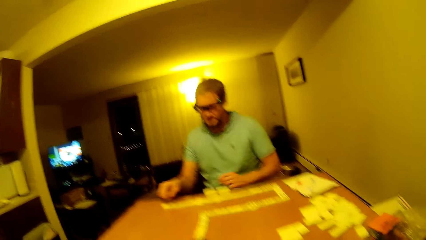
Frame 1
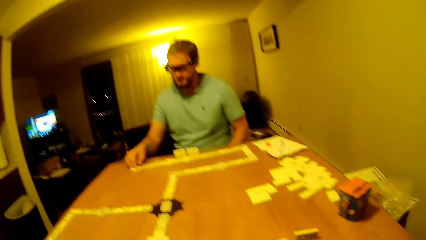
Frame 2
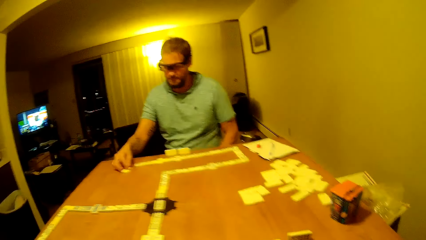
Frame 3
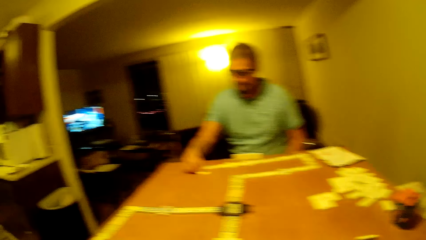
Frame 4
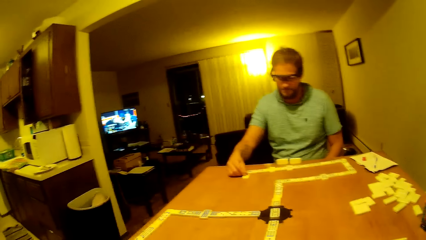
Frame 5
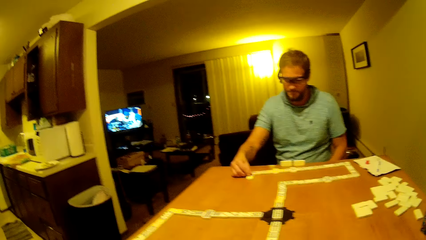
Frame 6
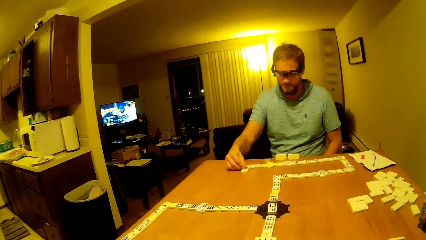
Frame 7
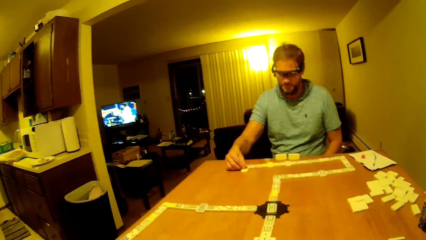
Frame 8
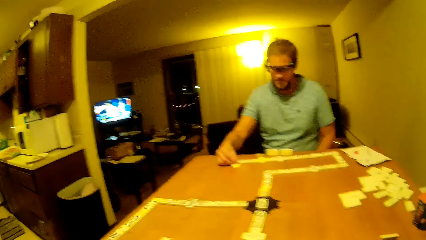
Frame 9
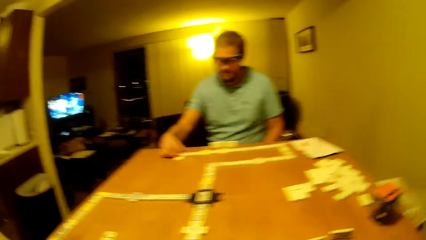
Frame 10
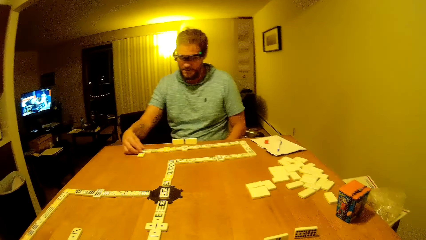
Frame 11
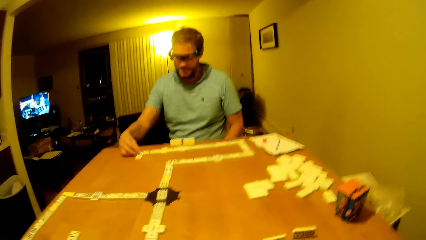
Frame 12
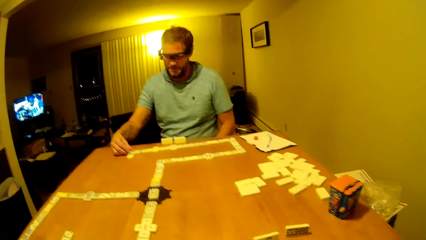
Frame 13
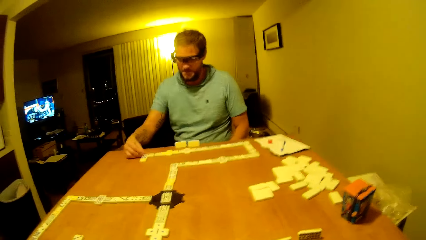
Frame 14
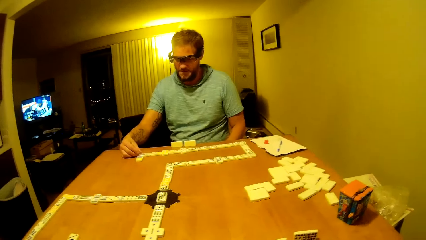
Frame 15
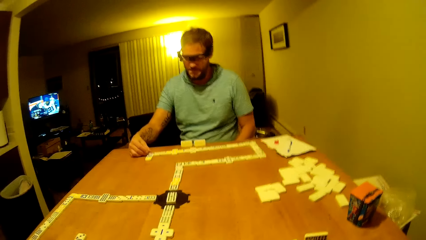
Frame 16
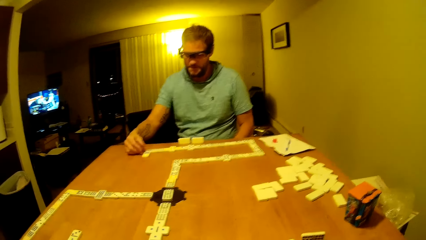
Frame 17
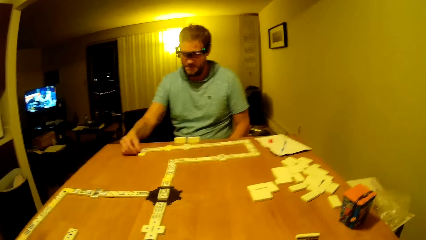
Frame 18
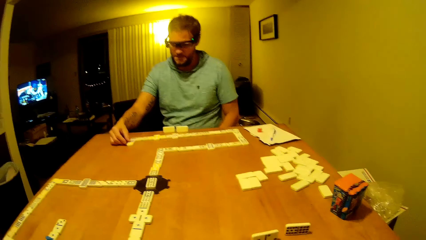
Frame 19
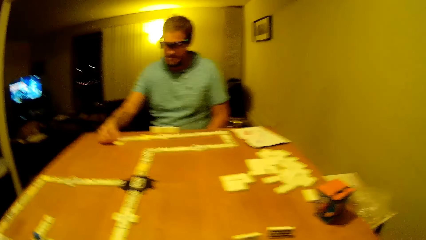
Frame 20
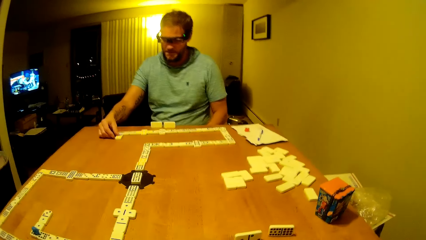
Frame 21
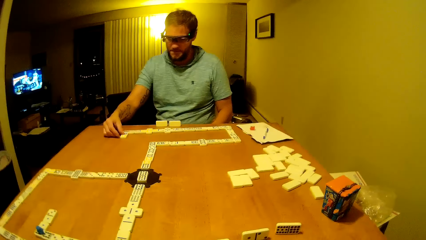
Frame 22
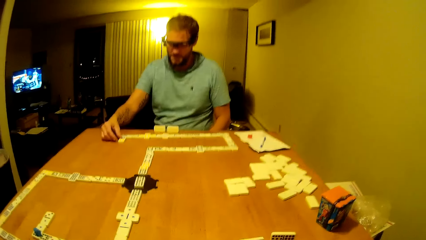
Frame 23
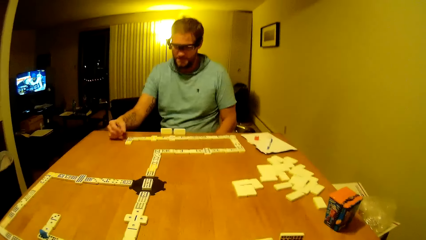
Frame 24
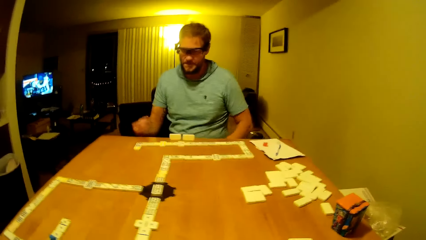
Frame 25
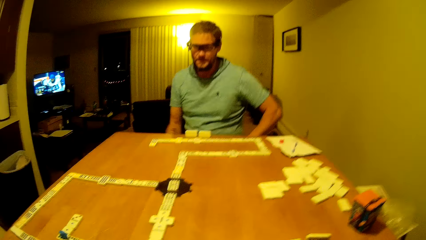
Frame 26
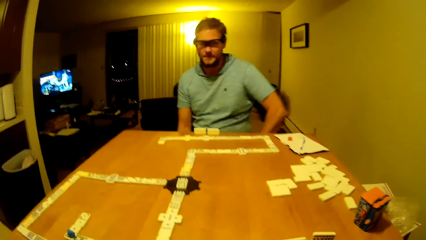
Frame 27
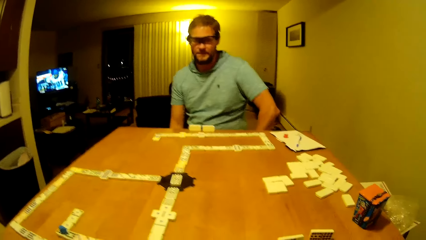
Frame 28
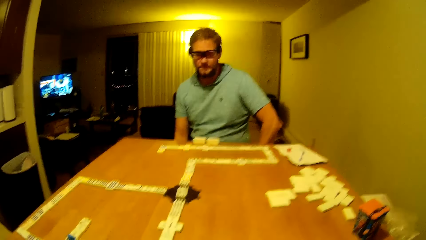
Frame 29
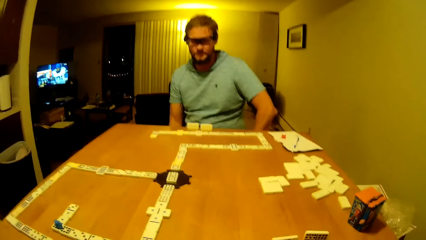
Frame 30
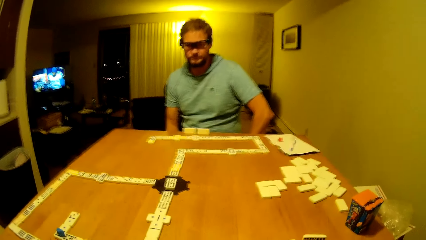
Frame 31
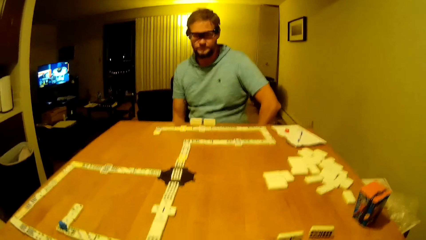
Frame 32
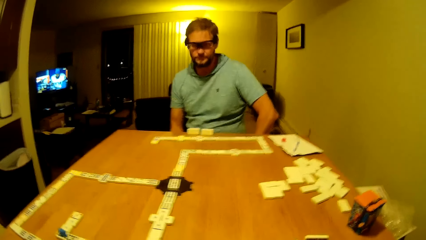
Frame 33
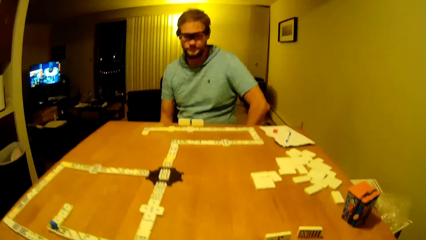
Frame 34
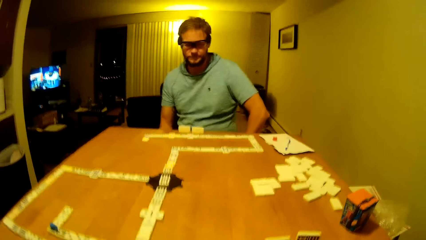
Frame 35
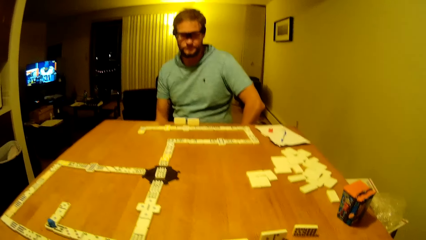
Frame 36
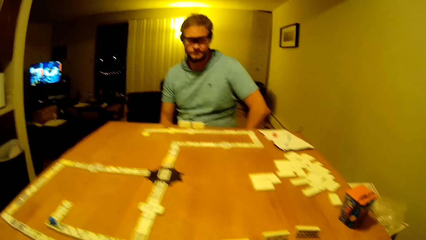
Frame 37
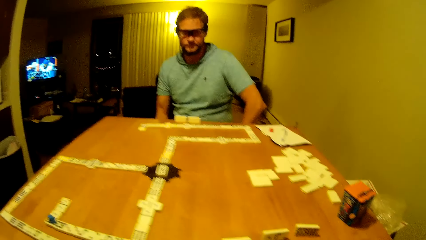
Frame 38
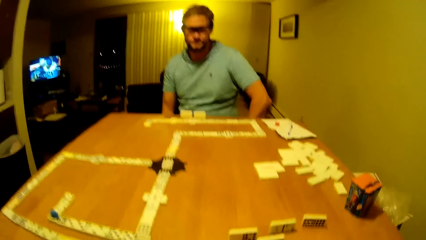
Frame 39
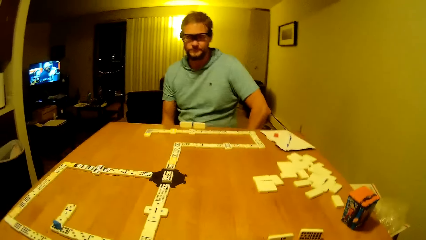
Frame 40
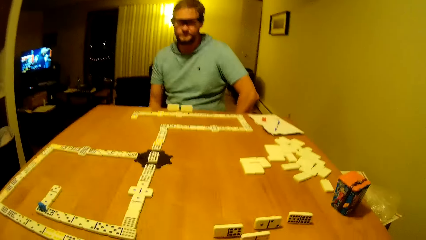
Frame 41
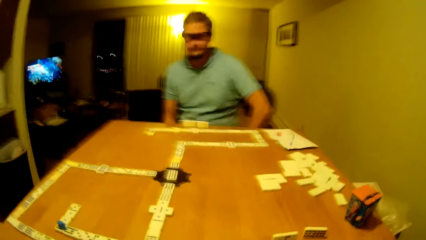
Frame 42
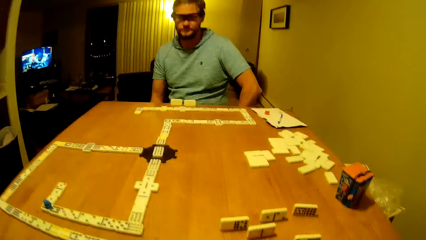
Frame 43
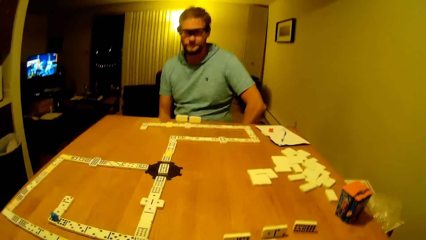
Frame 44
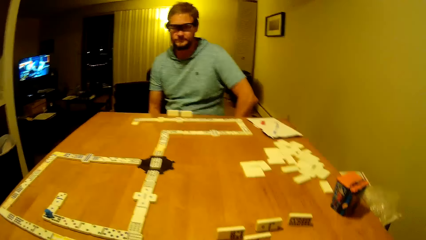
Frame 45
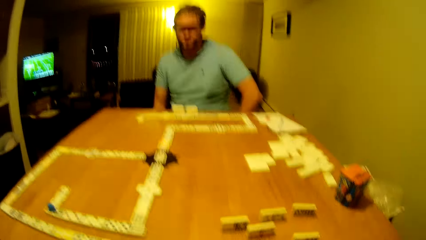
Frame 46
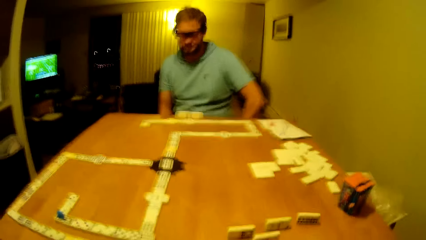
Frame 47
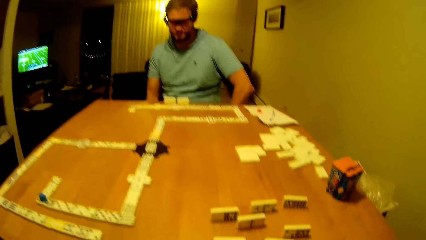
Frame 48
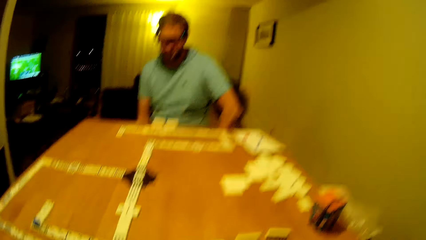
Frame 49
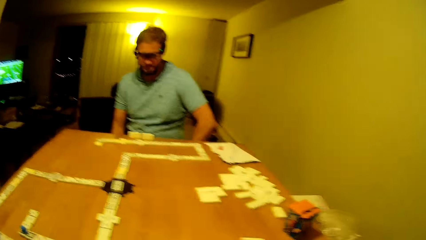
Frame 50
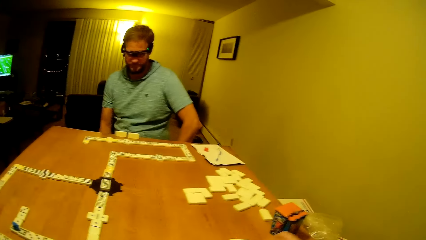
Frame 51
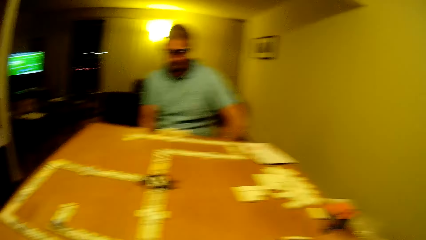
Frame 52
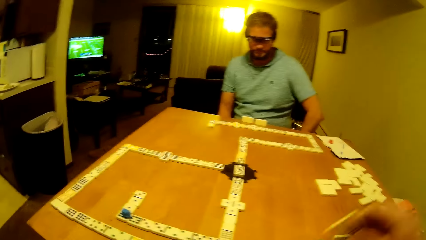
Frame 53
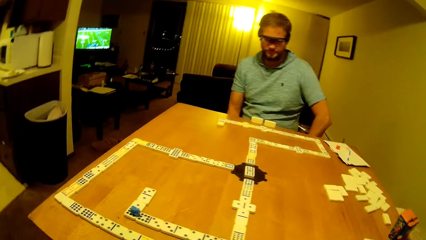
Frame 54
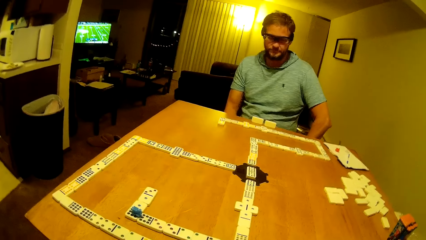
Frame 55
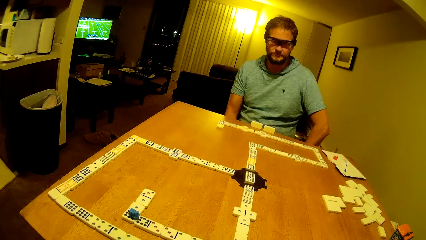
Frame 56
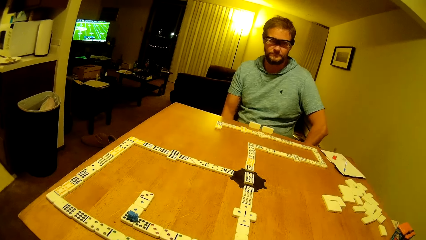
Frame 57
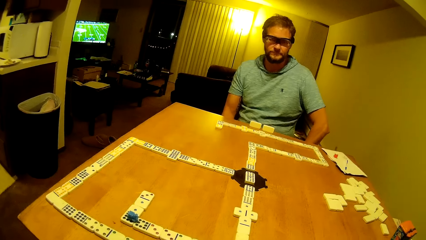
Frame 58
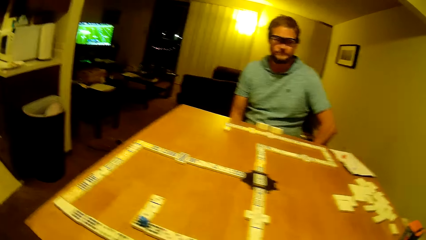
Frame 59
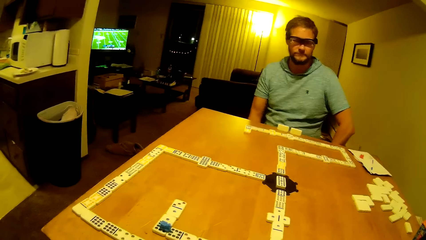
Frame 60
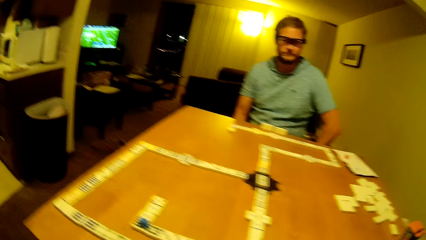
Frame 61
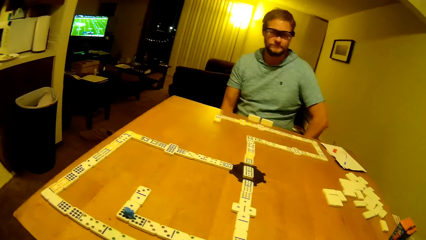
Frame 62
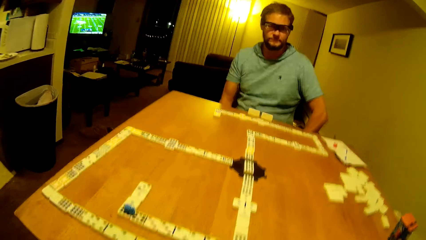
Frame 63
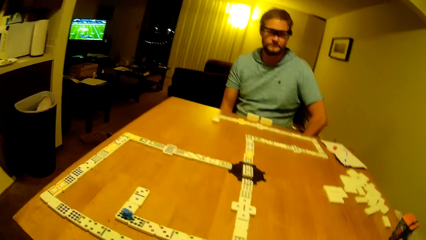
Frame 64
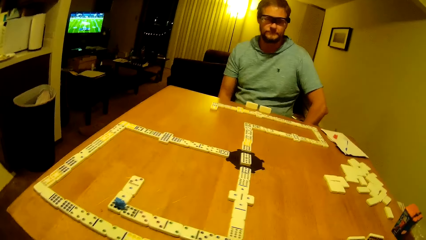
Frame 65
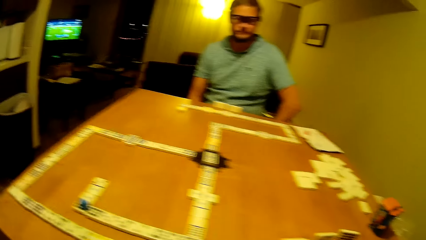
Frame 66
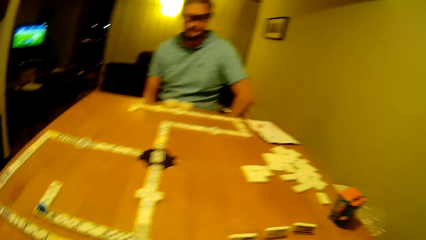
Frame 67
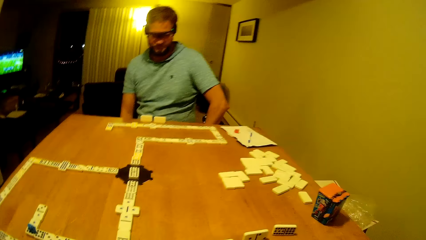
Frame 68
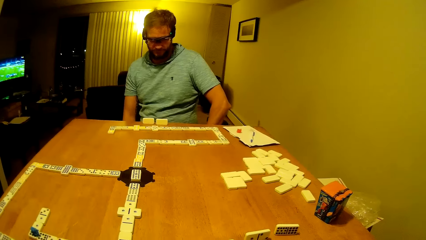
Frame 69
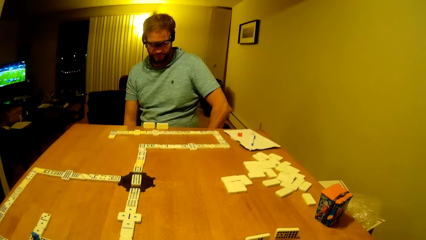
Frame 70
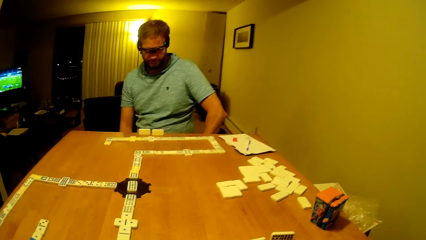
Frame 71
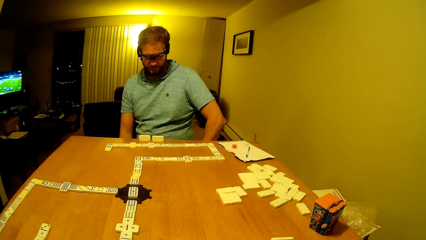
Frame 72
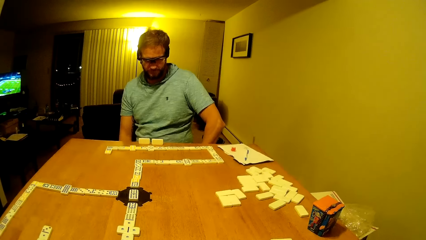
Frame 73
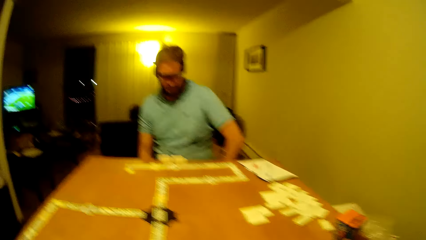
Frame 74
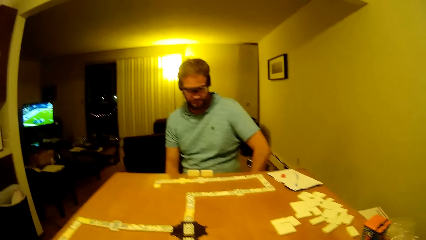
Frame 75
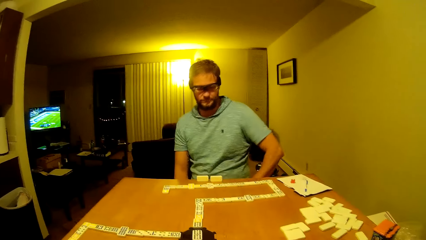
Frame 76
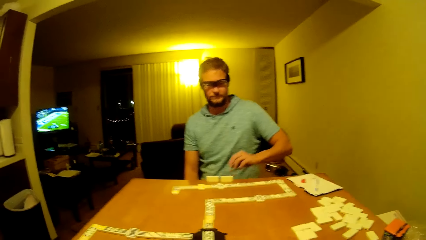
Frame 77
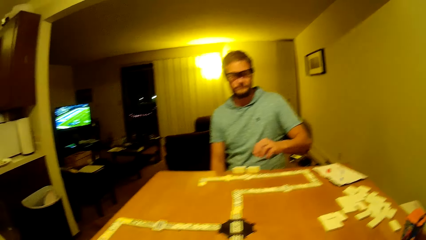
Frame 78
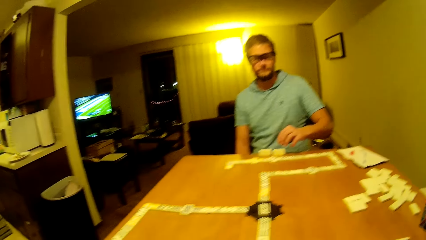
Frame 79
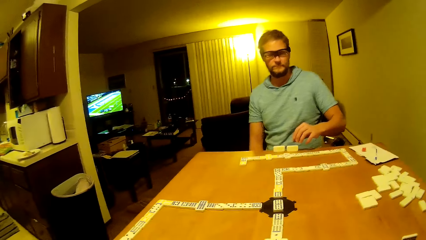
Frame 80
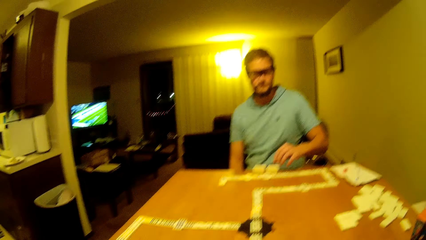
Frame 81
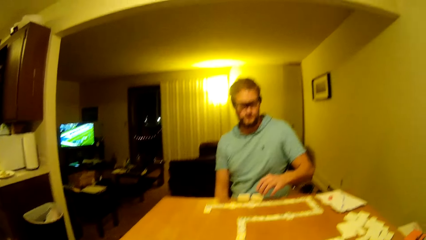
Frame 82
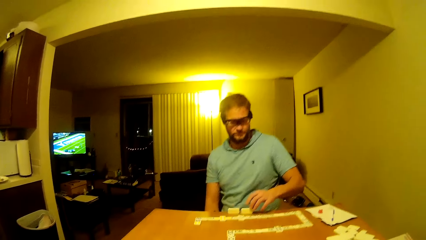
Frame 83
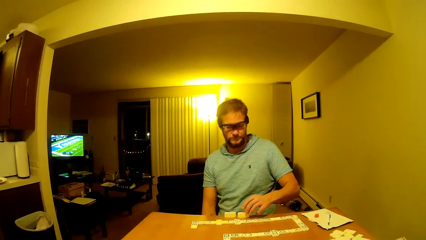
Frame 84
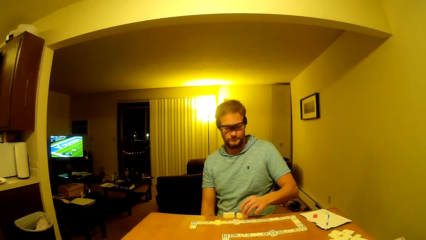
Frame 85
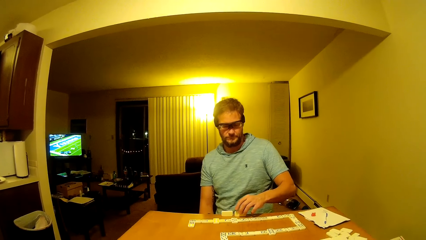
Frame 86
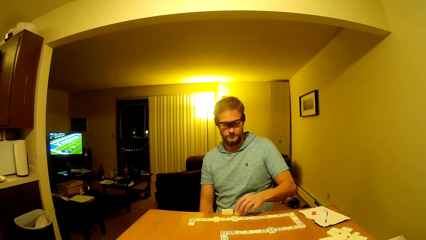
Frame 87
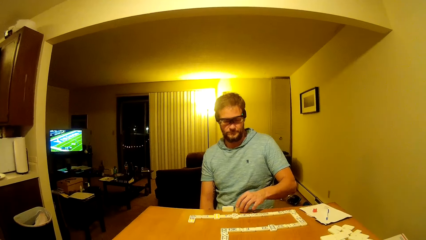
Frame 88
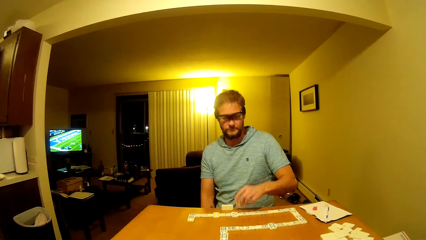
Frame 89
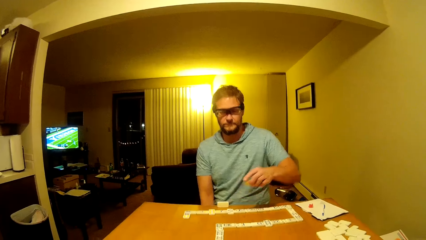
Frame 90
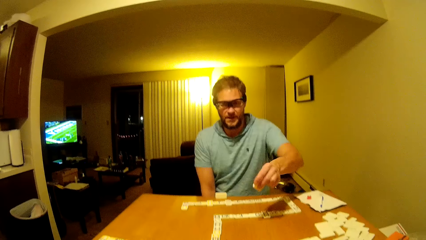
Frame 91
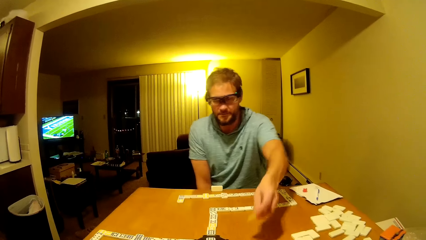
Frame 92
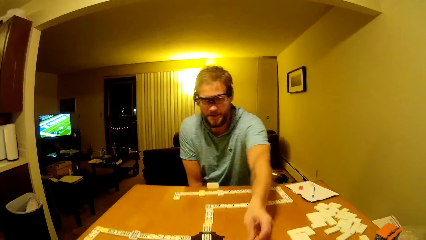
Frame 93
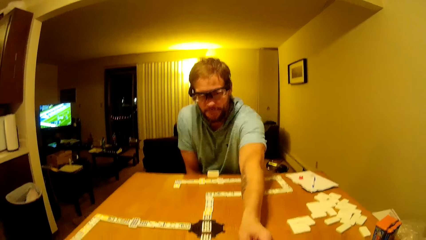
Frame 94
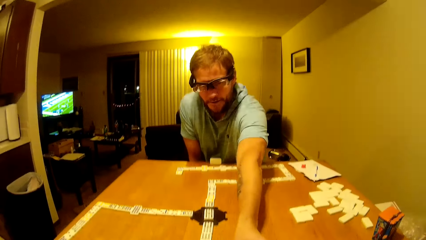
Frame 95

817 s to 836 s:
A man places a domino piece to continue the game. The camera wearer shakes. They look on the table. They put the dice down. The man picks up the dice or pai gow tile.
